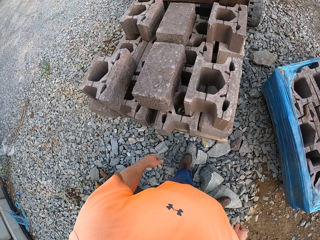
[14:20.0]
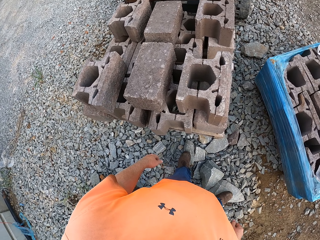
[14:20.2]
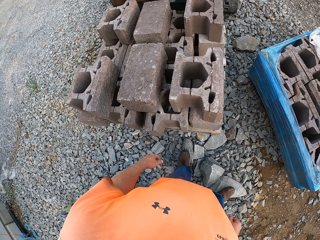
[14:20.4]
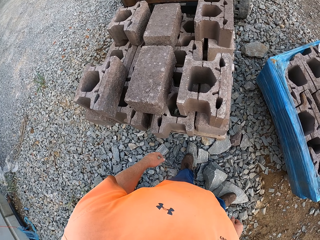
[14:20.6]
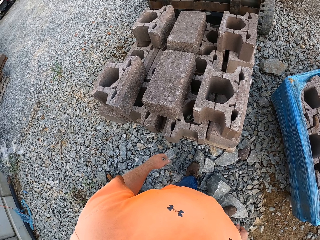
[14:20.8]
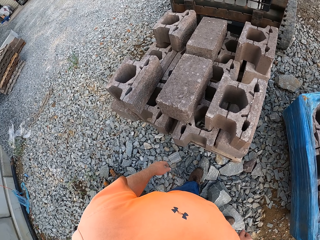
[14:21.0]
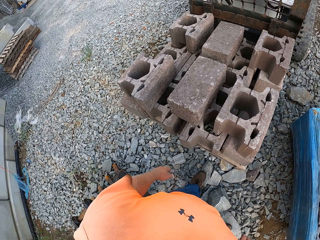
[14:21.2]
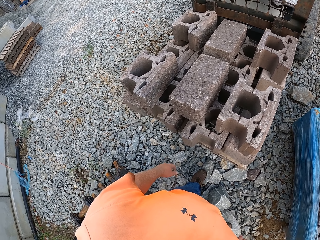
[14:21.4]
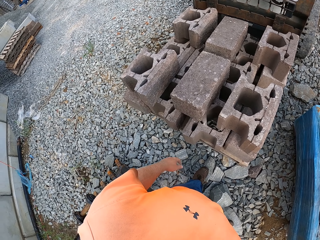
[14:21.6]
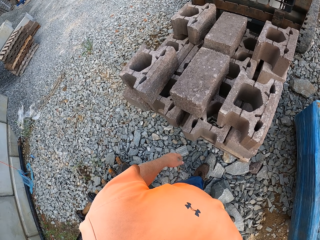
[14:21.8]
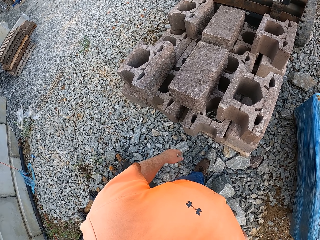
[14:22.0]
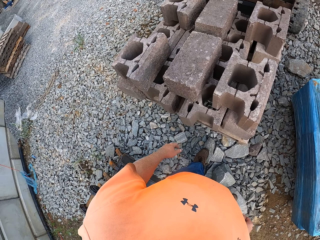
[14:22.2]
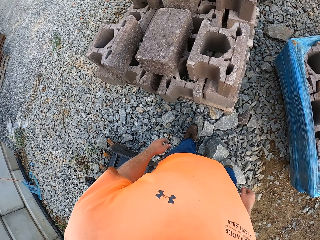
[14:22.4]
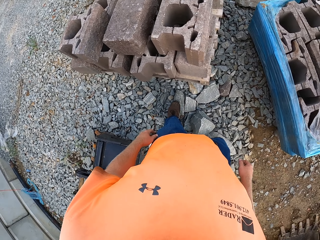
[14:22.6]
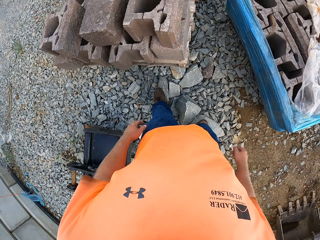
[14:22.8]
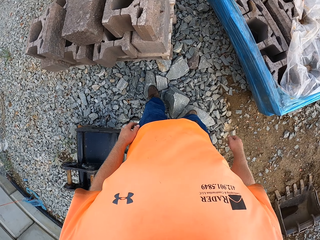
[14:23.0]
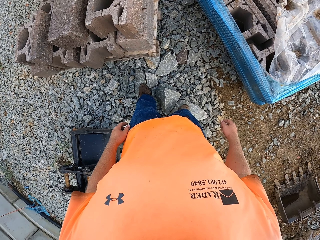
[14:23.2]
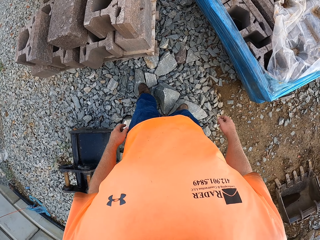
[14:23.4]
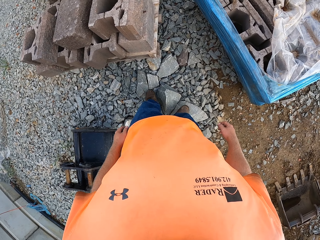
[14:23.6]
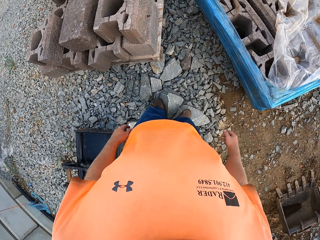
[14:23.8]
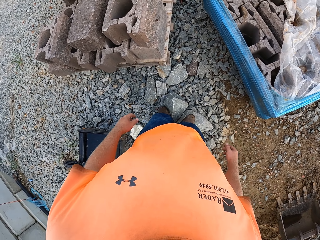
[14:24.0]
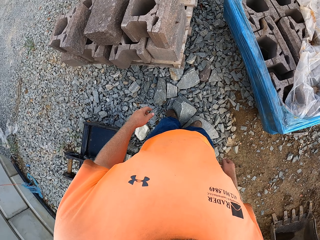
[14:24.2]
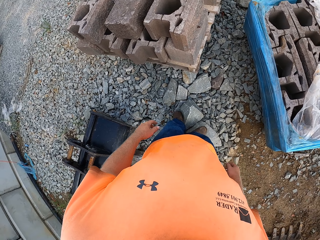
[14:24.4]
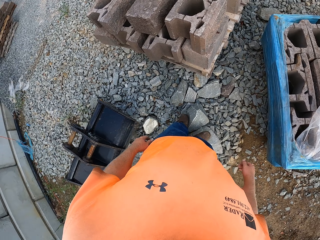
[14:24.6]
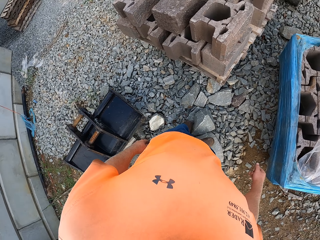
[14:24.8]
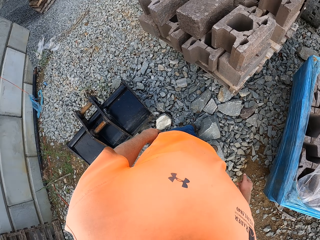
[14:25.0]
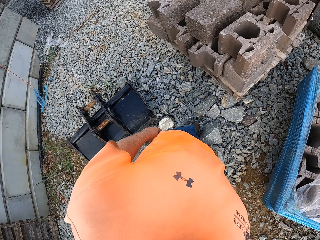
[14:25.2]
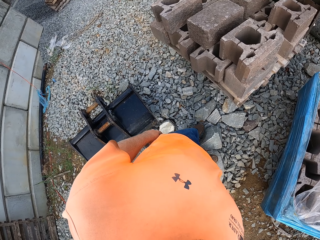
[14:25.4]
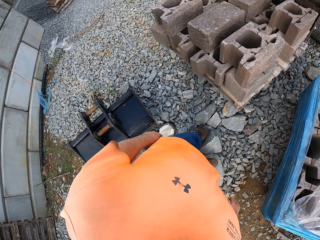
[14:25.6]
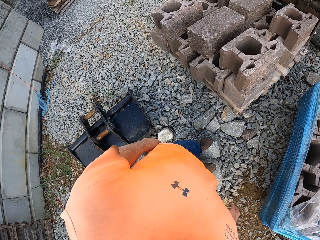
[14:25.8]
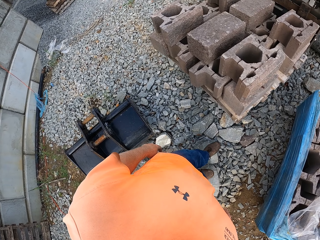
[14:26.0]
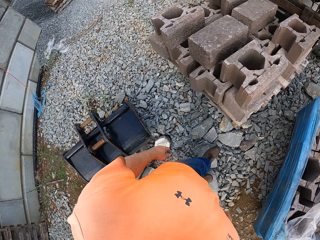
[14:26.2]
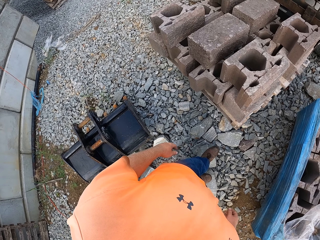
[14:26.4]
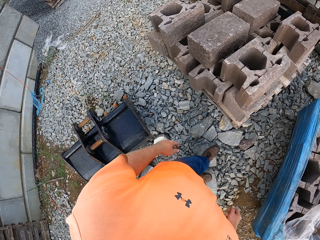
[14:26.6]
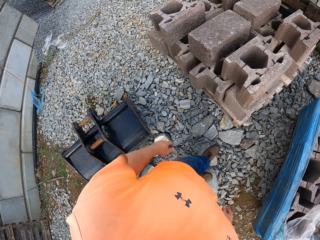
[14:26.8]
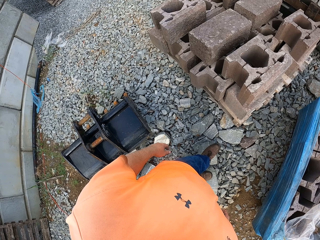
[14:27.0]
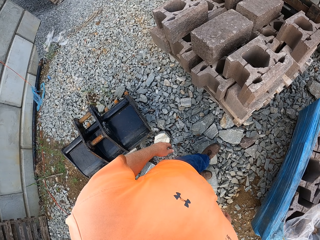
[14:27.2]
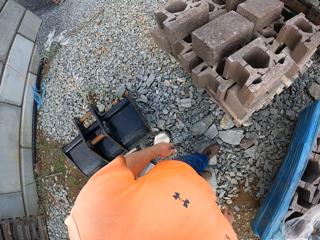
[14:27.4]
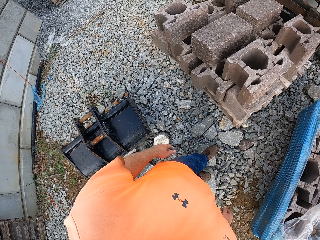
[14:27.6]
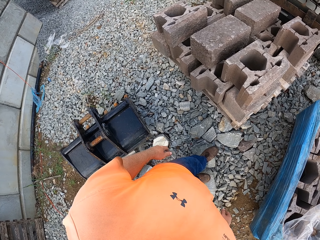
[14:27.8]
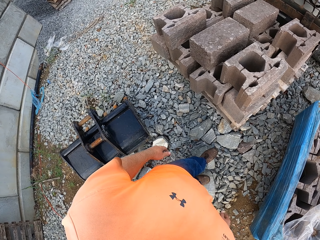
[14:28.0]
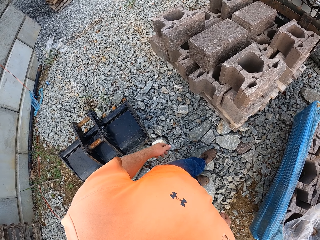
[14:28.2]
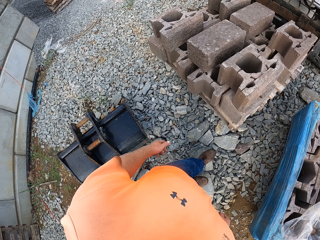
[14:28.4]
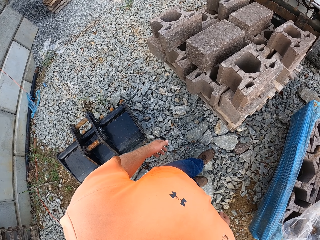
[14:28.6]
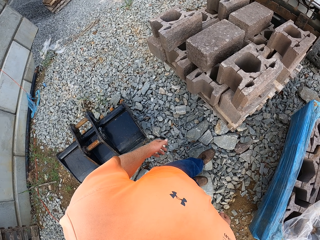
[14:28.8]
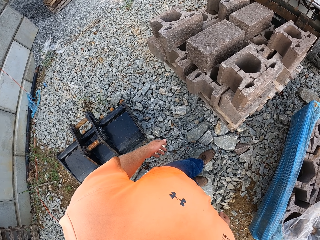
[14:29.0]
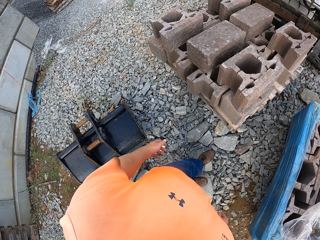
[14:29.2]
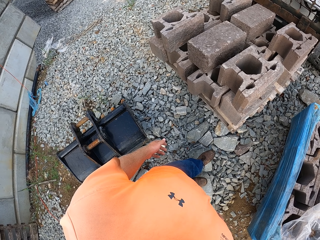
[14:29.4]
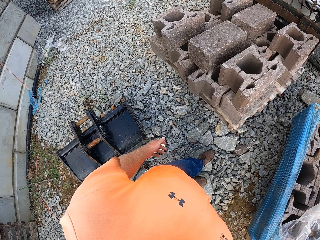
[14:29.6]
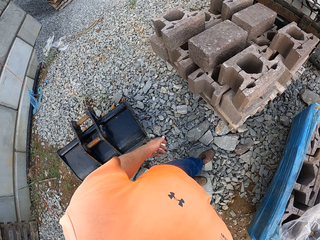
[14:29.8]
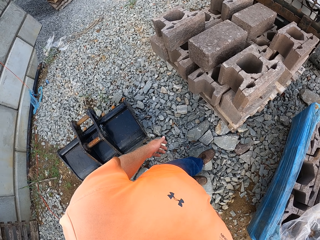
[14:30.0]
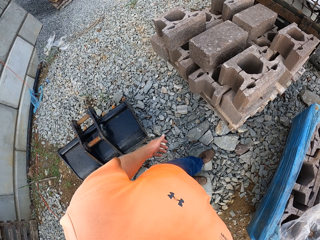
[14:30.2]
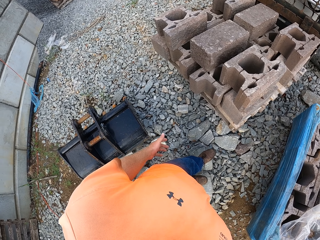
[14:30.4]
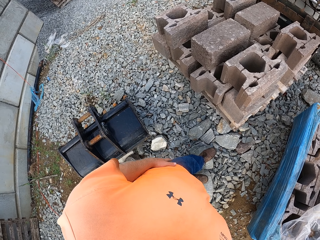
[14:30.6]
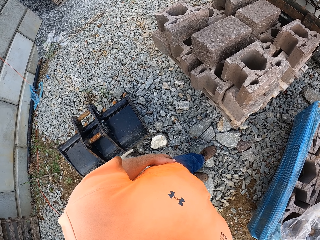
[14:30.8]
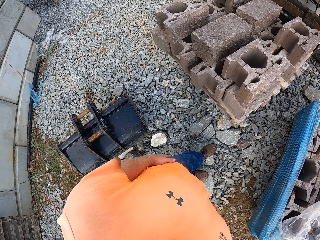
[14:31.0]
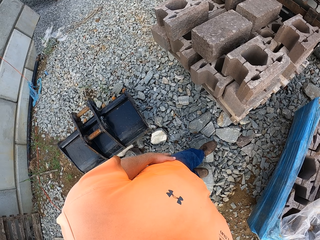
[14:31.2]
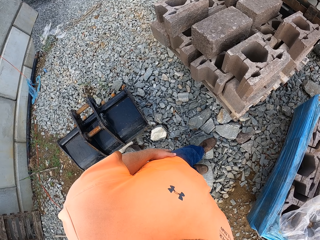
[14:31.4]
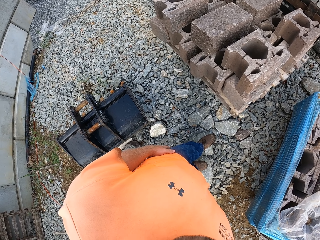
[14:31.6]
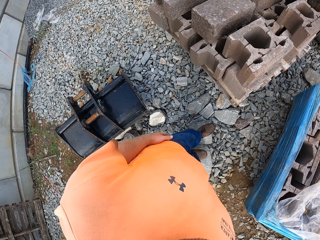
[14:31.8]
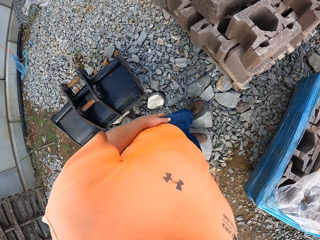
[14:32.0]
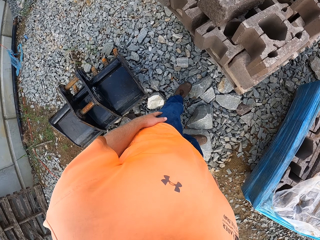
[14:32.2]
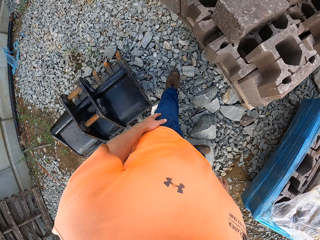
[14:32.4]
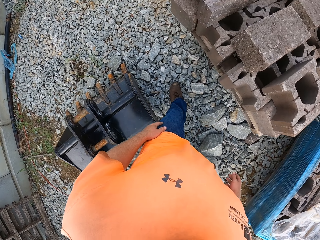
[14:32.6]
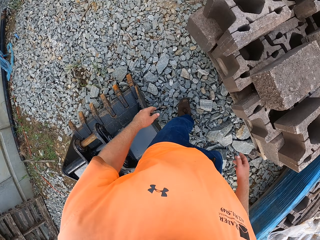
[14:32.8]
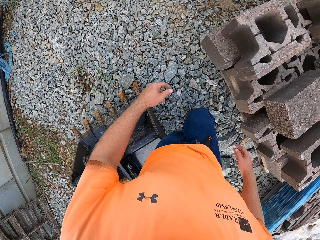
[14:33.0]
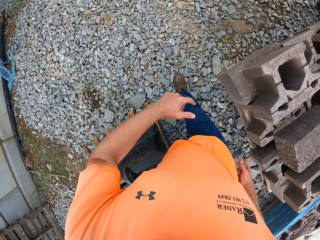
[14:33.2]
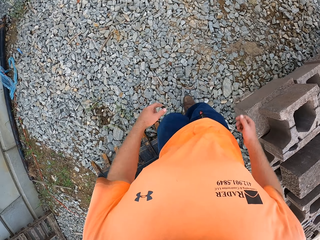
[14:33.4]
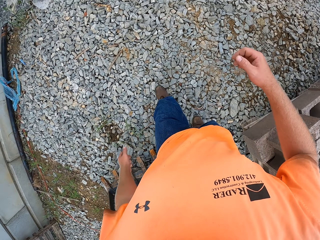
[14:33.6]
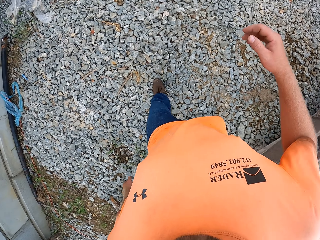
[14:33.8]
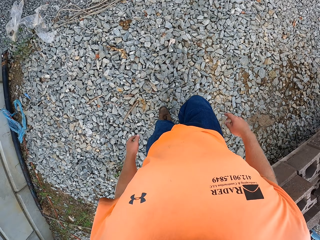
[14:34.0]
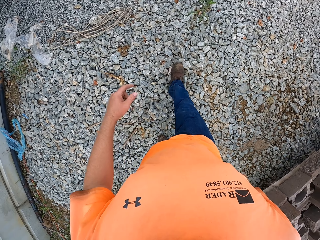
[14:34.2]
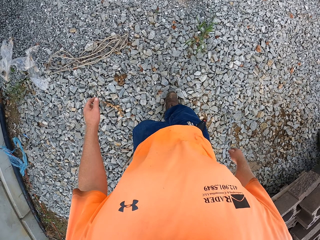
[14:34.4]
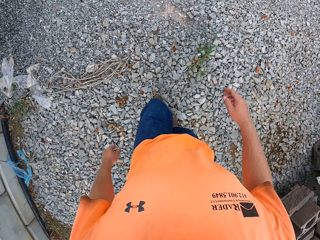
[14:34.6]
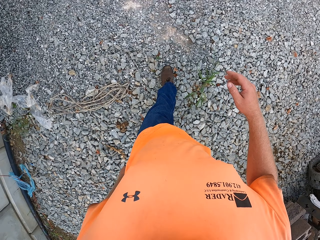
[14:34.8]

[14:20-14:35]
The camera wearer places his left hand on his left leg. He walks.

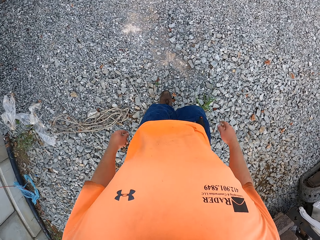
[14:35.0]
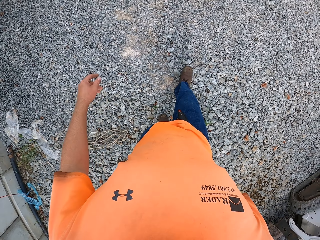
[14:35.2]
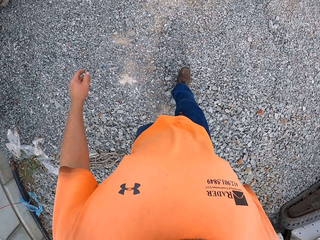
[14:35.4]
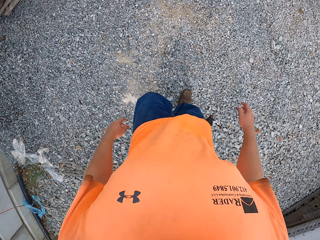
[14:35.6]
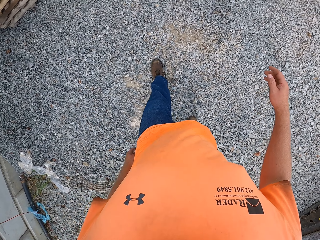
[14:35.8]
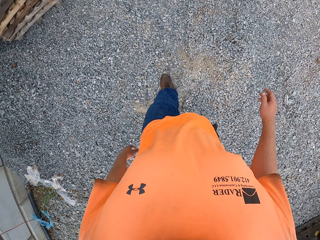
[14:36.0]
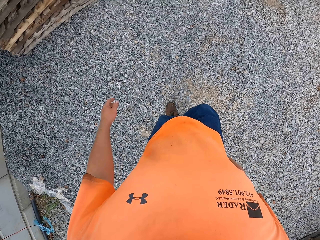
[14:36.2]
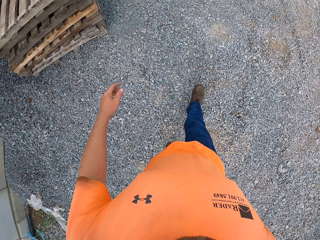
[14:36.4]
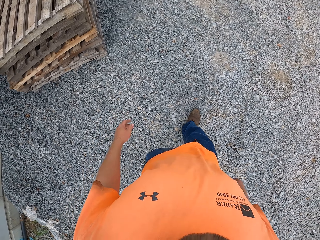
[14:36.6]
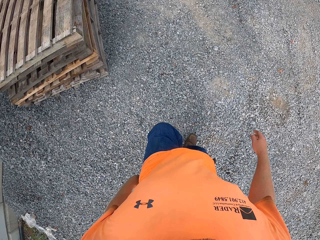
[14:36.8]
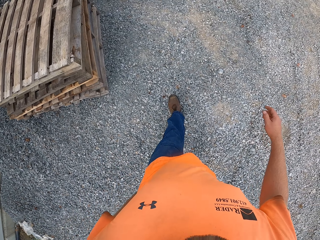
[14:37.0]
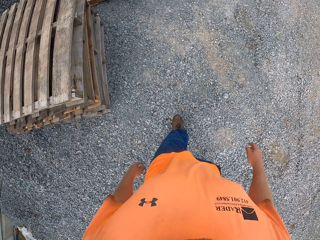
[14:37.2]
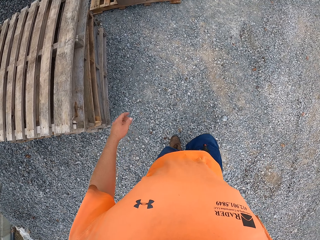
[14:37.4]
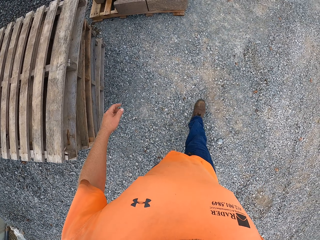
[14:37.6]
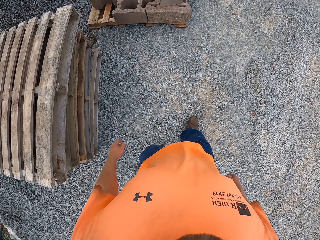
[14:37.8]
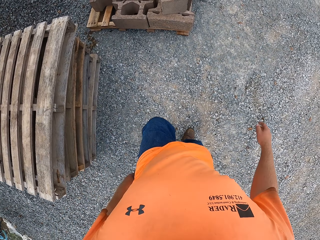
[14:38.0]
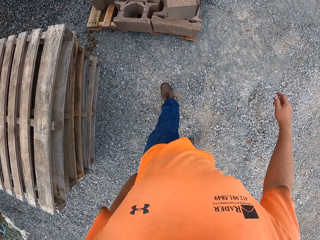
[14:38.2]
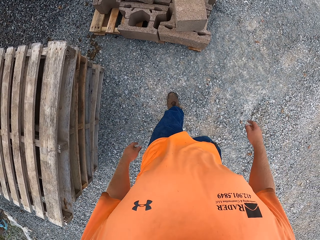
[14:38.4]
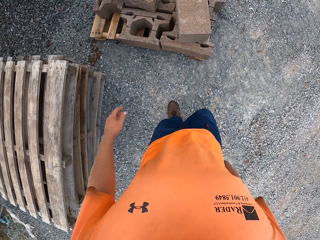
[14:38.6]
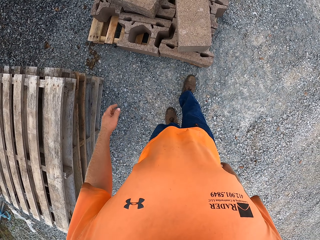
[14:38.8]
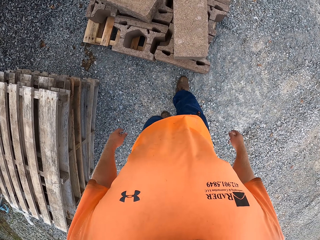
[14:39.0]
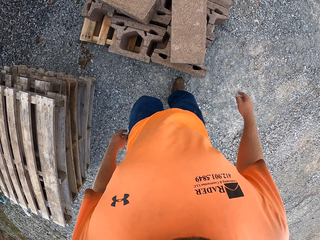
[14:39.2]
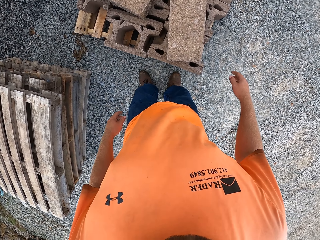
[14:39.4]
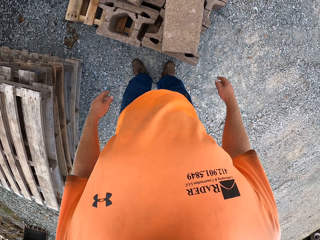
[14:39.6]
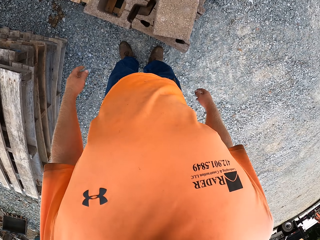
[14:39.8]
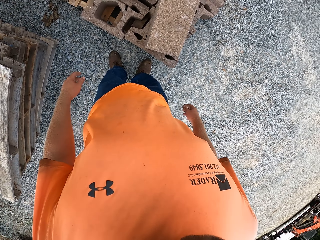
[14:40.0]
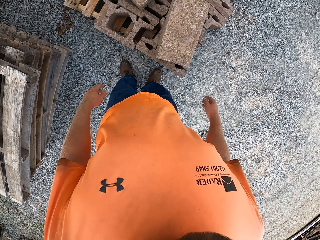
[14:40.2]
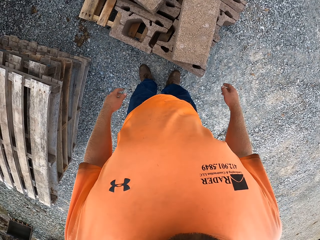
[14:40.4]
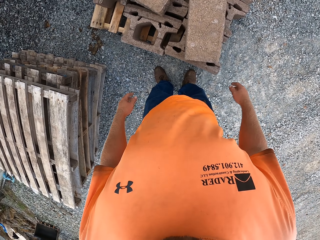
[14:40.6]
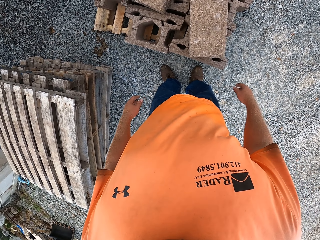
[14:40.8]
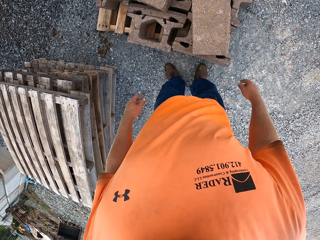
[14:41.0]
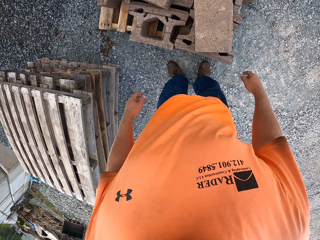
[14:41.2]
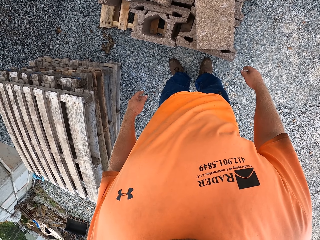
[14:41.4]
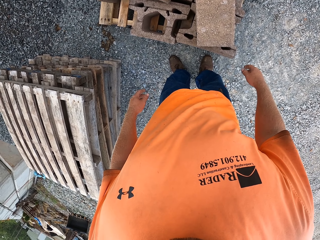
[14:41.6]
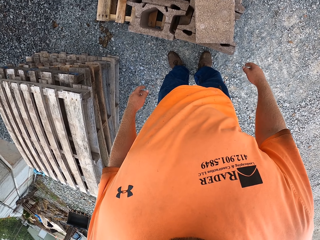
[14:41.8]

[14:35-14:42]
The camera wearer looks at the stones.
